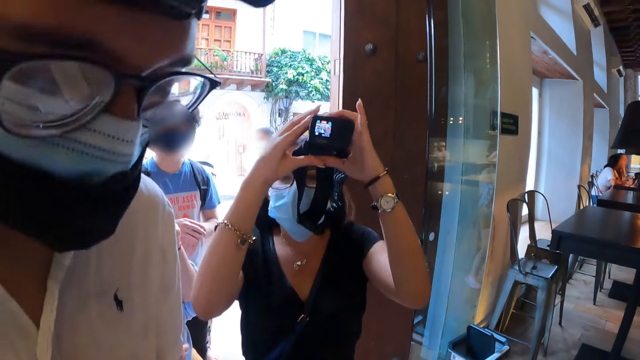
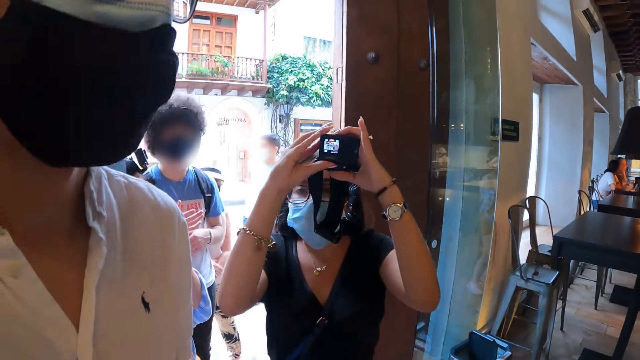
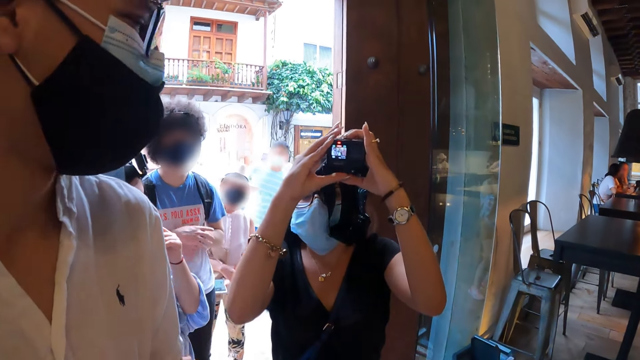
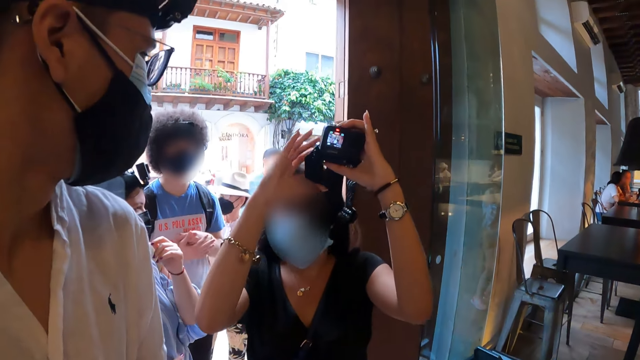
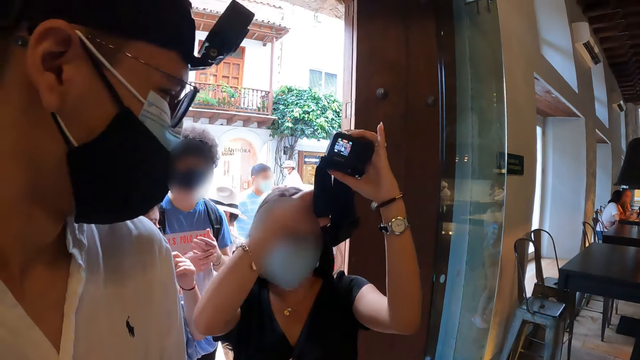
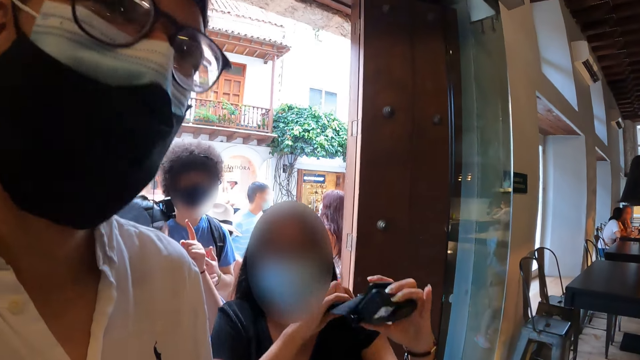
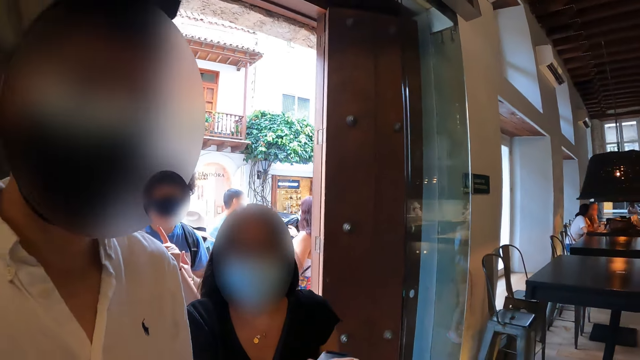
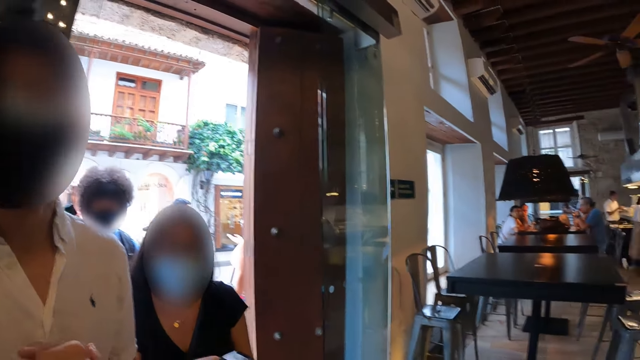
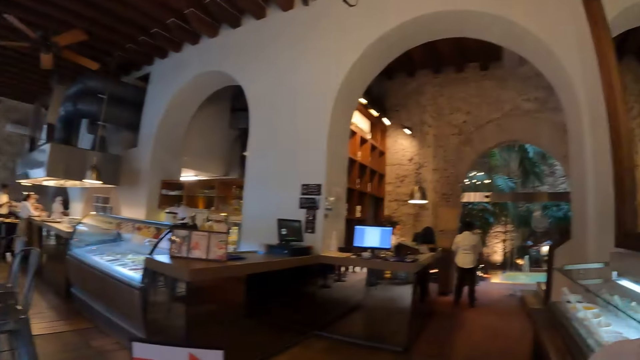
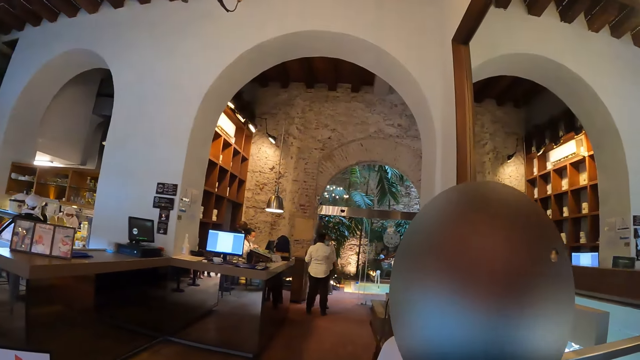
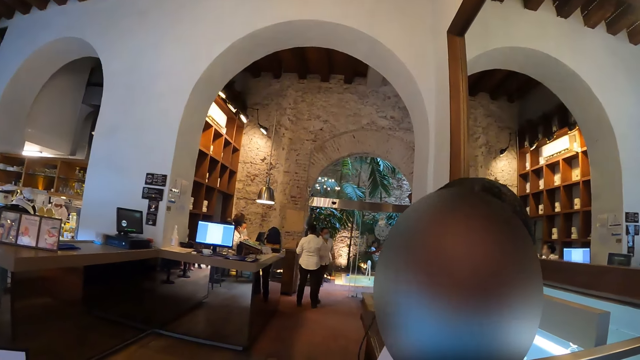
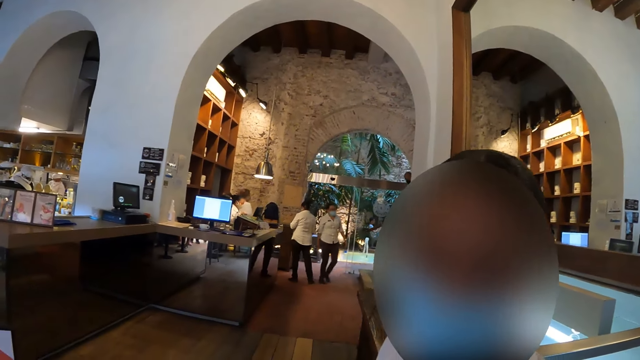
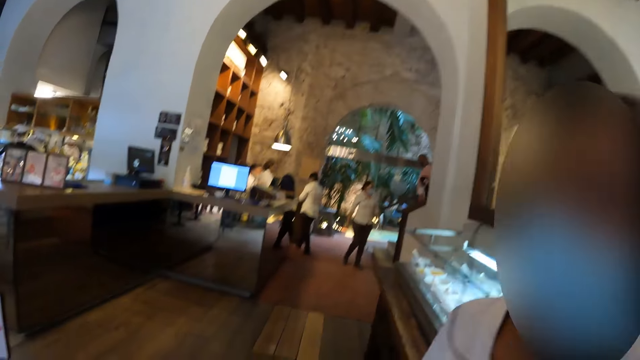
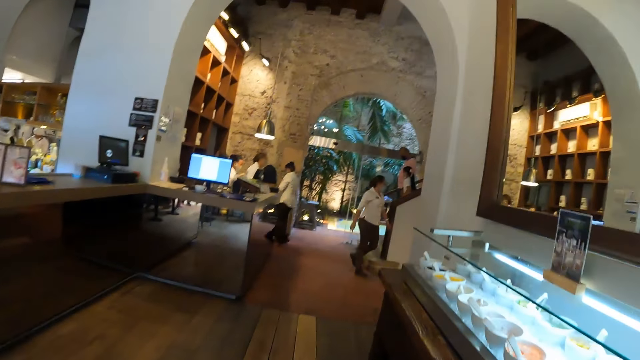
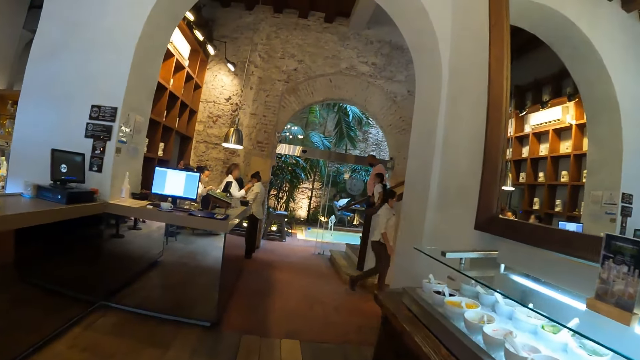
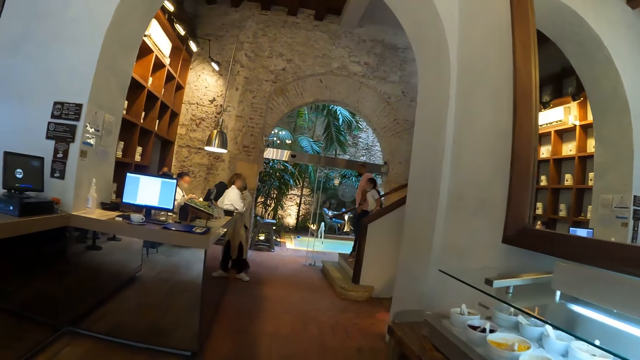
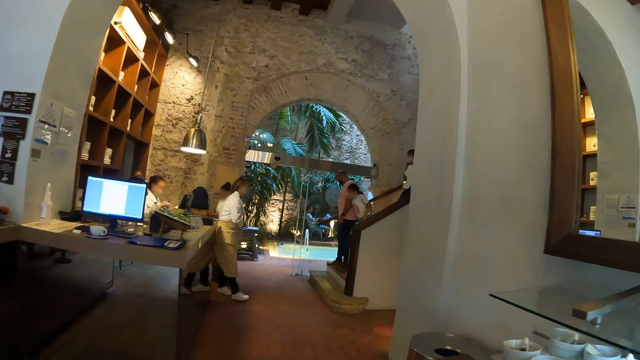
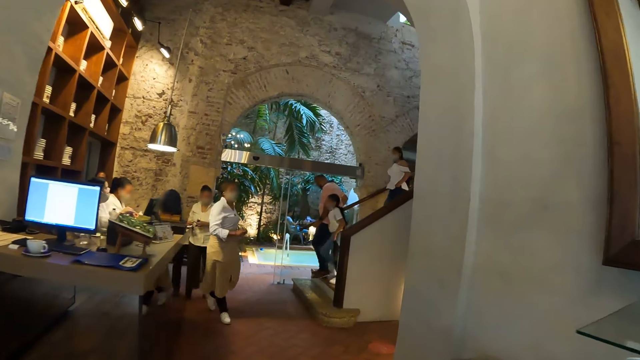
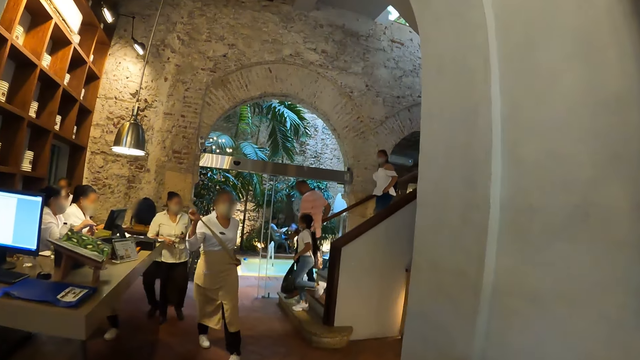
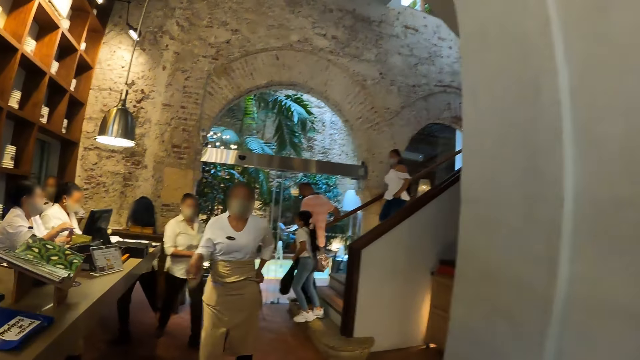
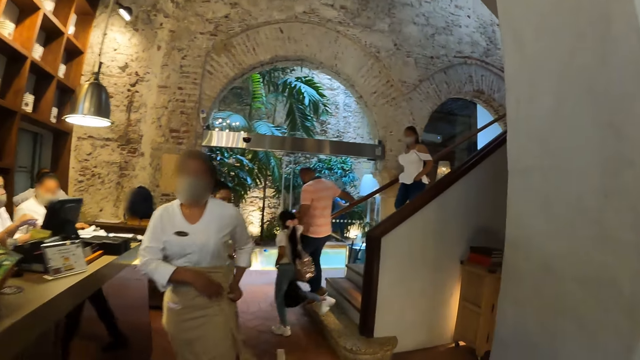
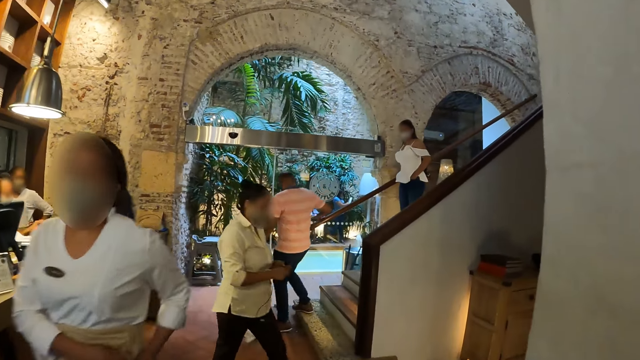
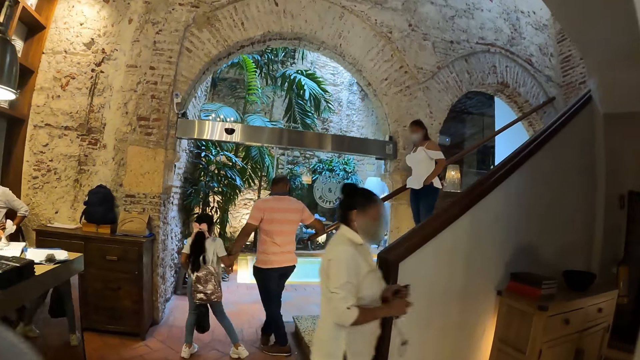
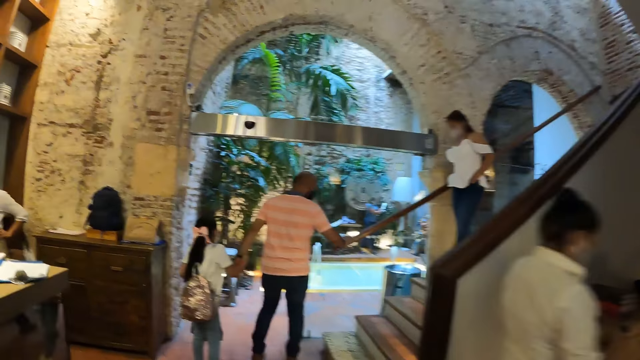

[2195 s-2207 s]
The camera wearer looks around the restaurant. They interact with a lady. They stare at a person. They interact with another lady. They walk around the restaurant.

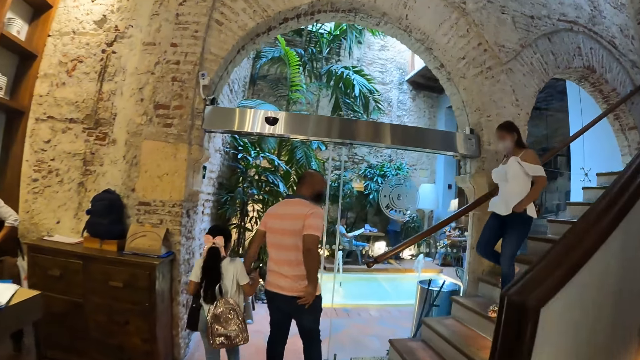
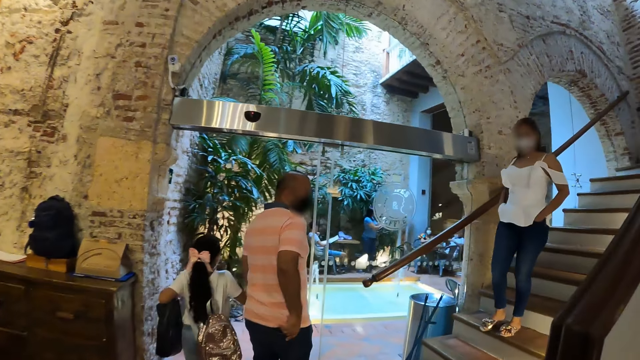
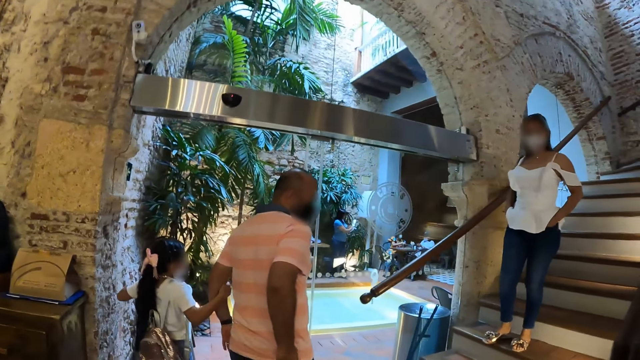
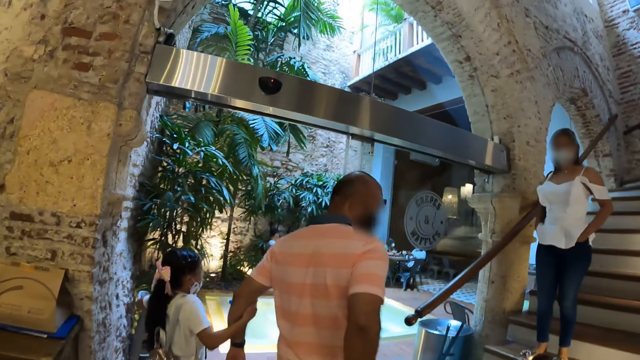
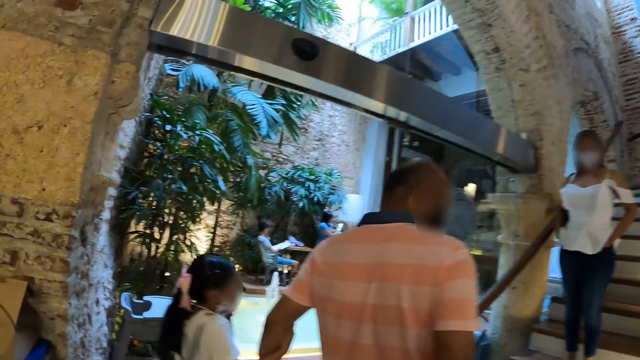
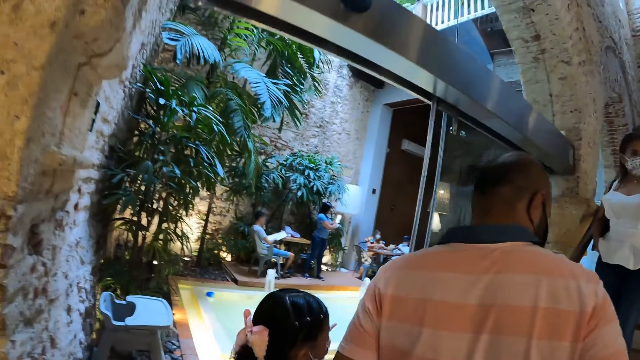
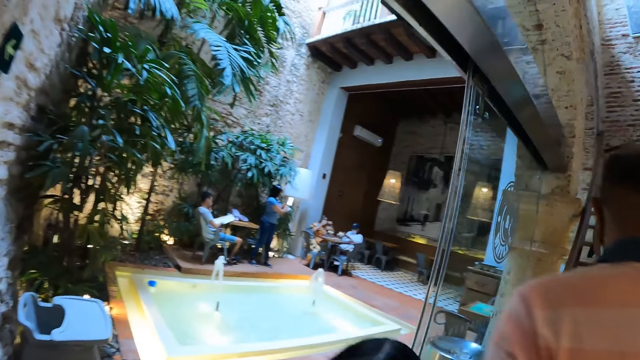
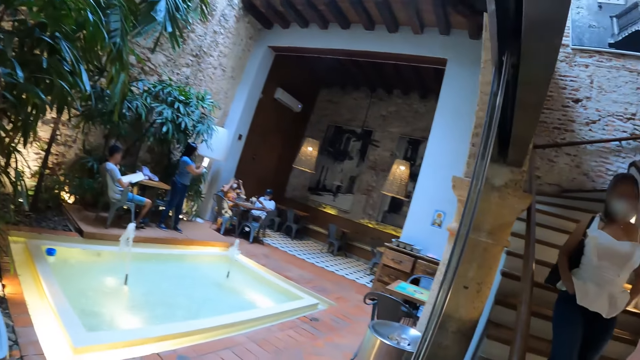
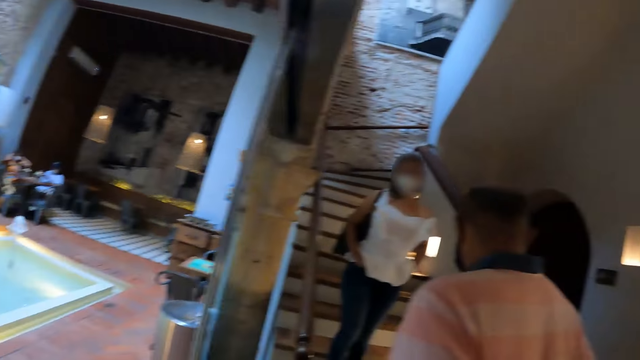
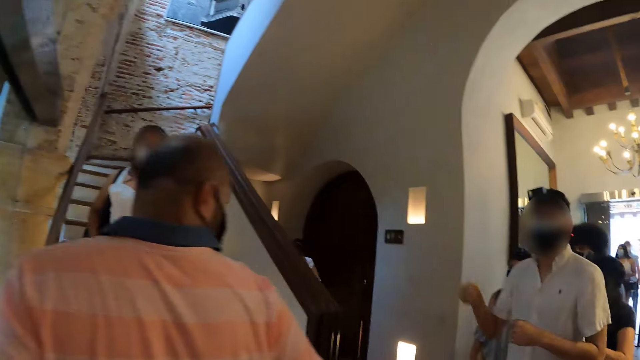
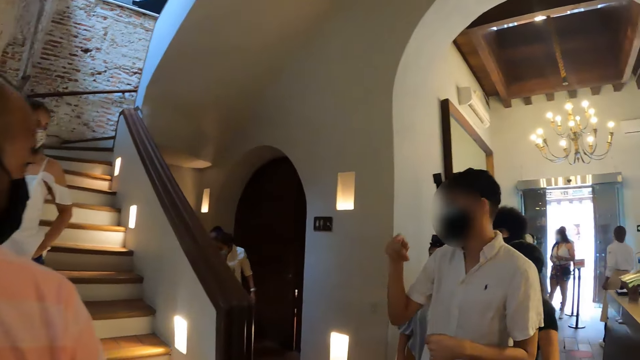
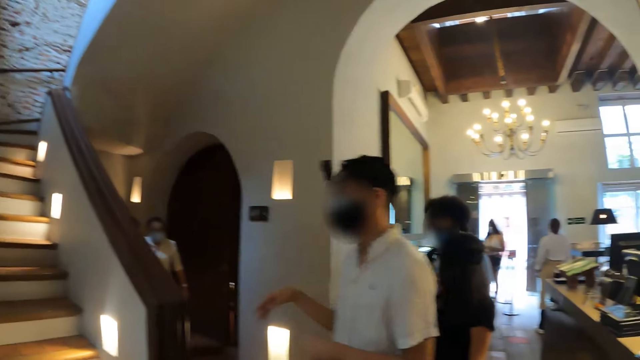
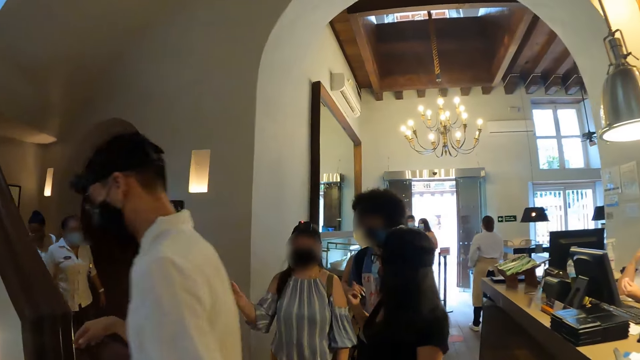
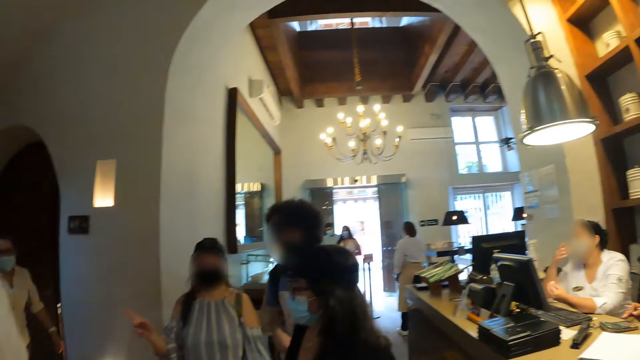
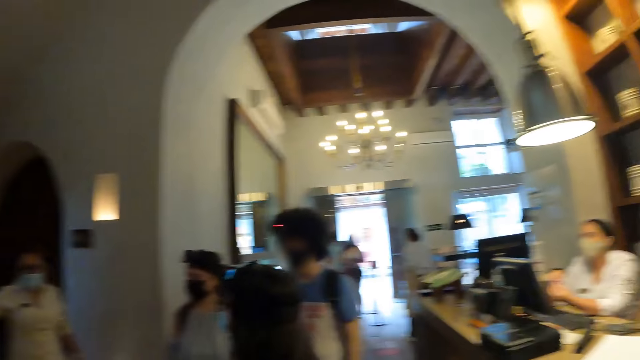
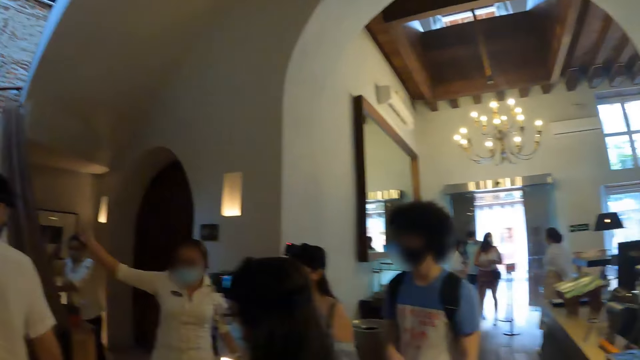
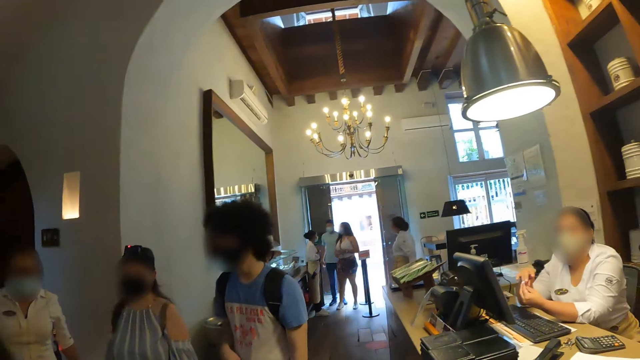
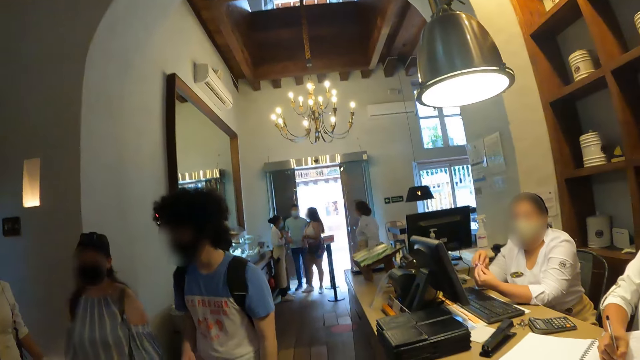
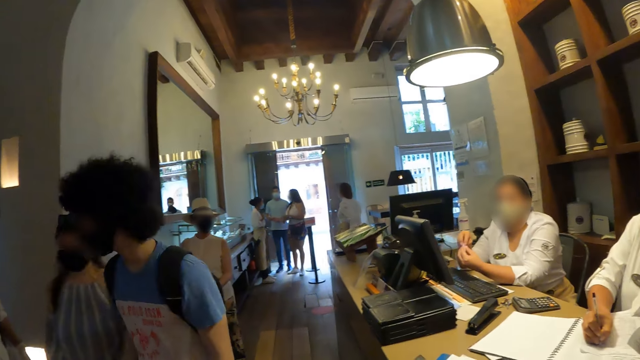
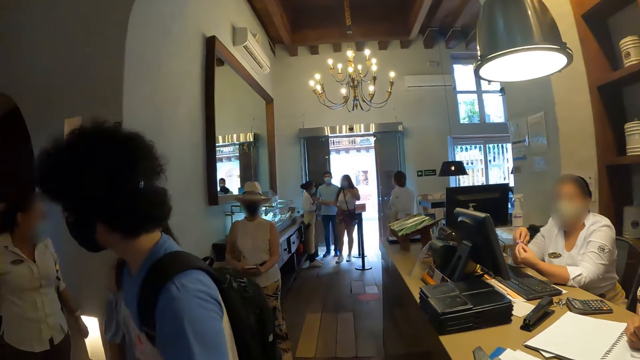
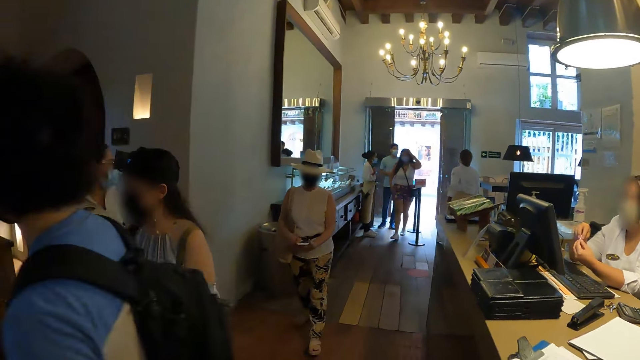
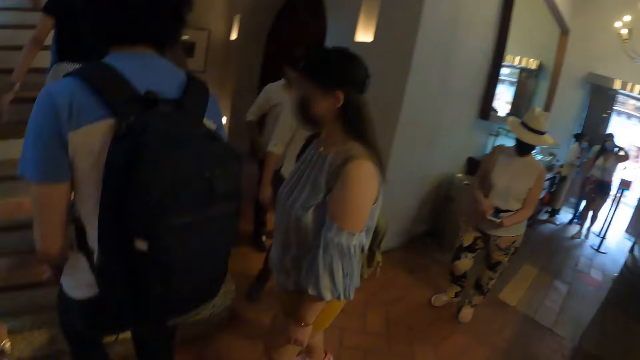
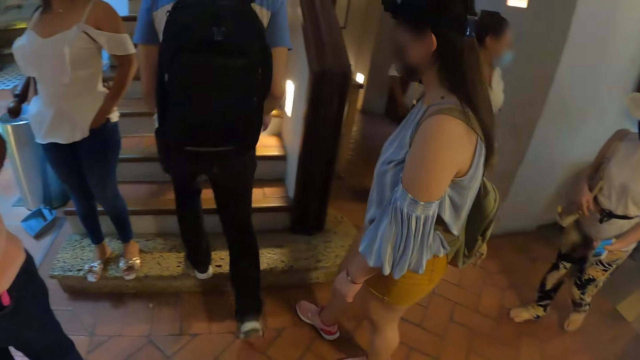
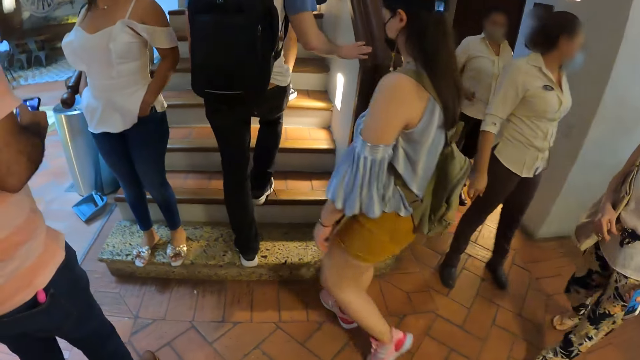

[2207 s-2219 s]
The camera wearer looks around the restaurant. They interact with a man.
